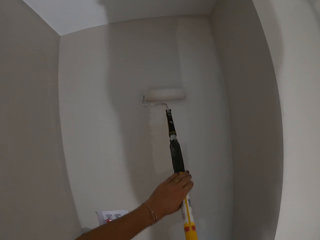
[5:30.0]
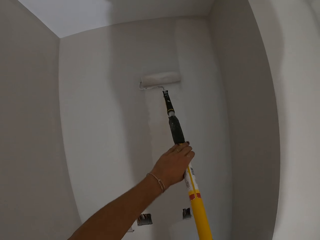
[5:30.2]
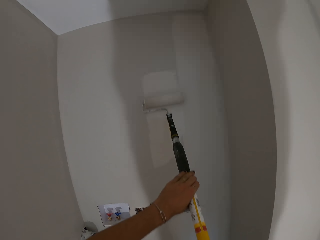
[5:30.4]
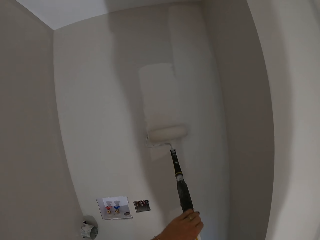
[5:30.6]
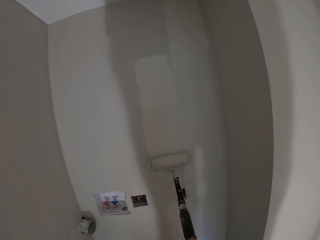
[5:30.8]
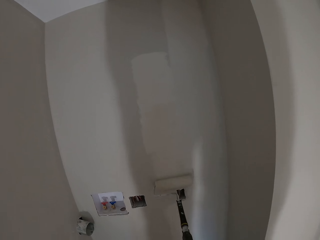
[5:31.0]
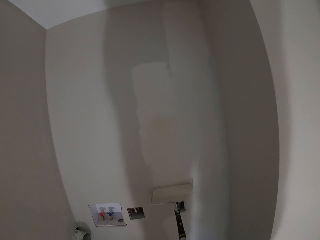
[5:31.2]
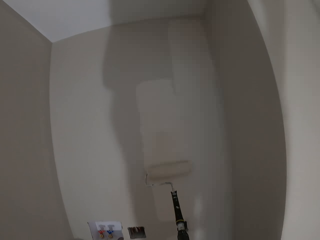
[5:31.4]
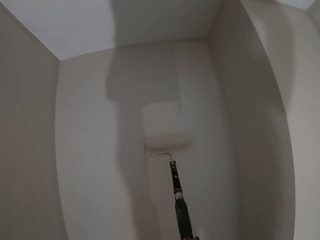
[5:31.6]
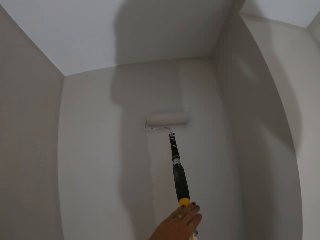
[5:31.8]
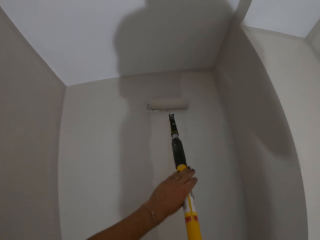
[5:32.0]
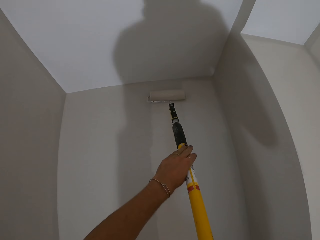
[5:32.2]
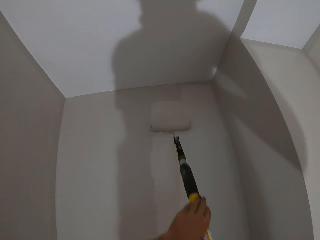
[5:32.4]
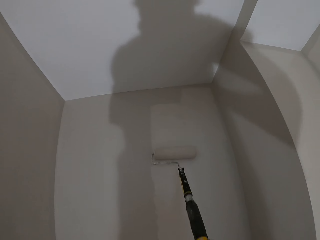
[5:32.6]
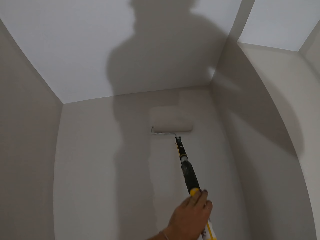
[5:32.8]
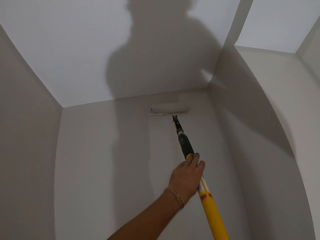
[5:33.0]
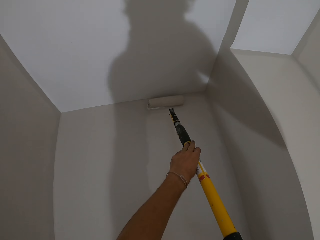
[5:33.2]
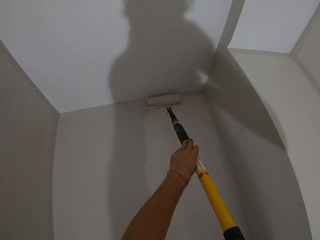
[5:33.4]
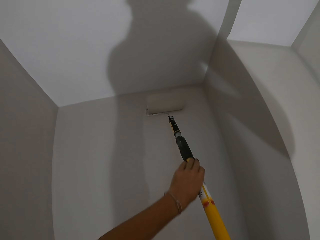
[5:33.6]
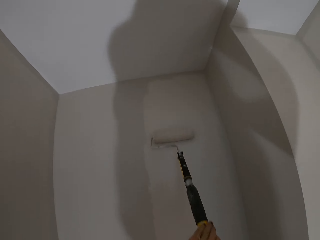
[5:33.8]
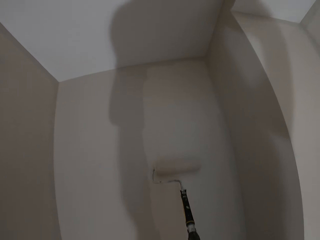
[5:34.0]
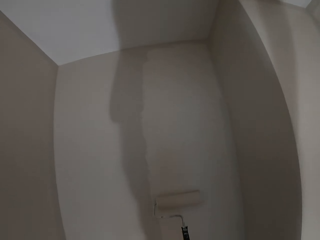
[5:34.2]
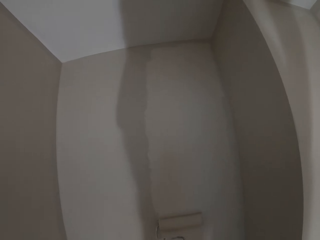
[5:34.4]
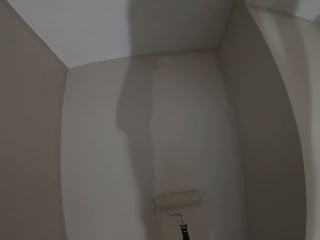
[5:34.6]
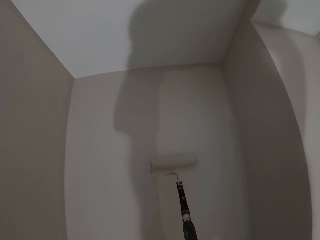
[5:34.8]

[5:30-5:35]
The camera wearer paints the wall.

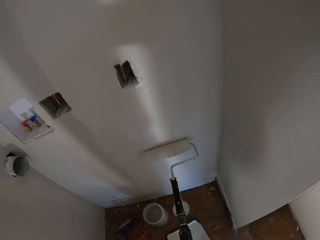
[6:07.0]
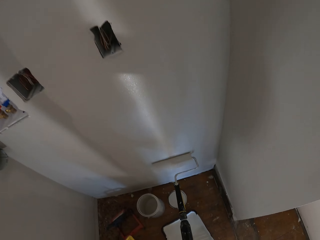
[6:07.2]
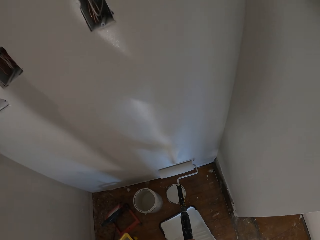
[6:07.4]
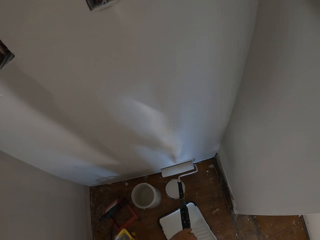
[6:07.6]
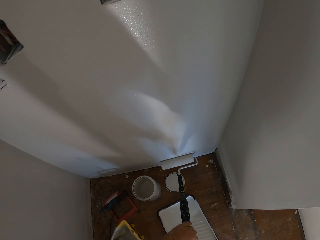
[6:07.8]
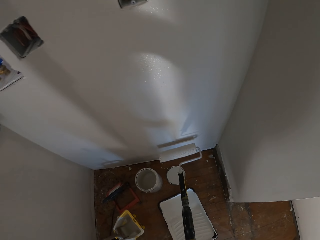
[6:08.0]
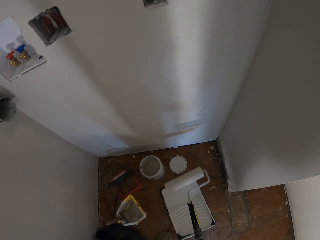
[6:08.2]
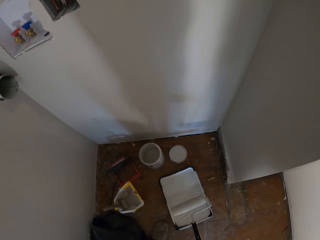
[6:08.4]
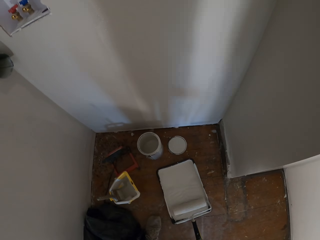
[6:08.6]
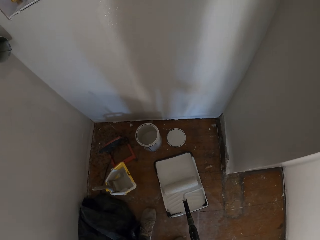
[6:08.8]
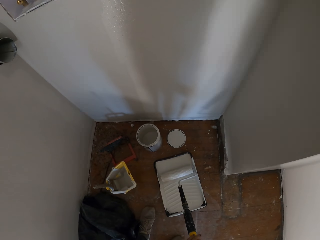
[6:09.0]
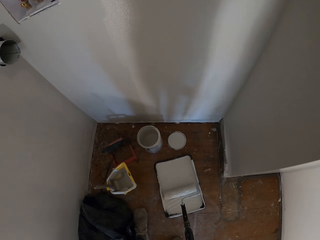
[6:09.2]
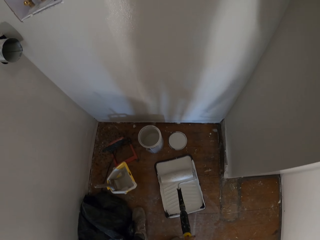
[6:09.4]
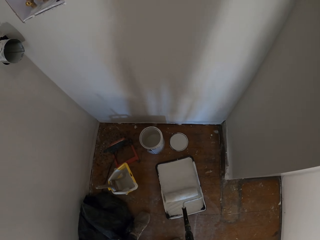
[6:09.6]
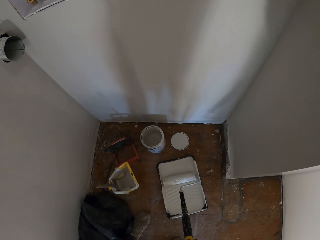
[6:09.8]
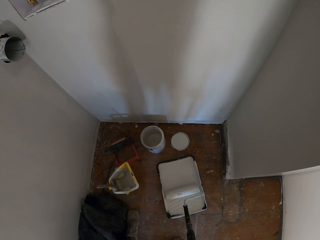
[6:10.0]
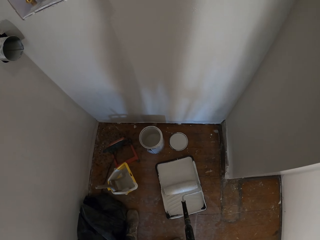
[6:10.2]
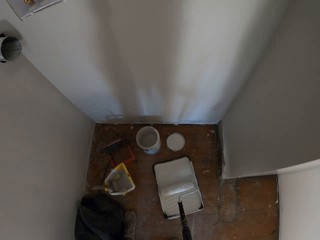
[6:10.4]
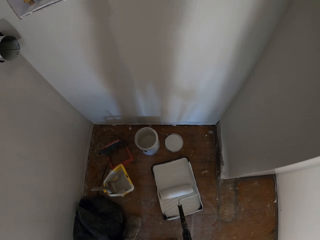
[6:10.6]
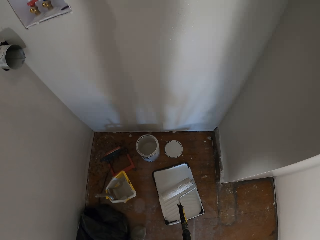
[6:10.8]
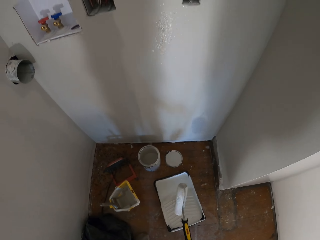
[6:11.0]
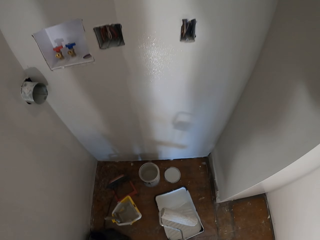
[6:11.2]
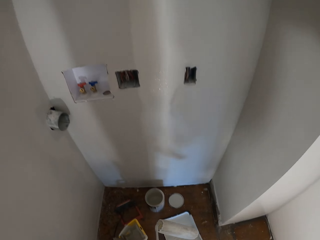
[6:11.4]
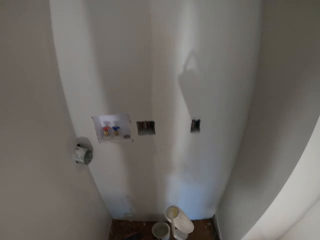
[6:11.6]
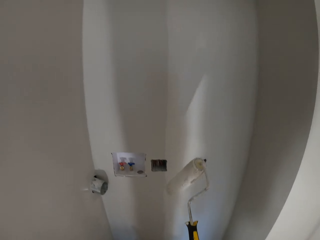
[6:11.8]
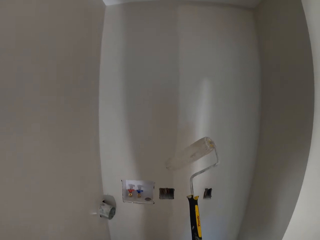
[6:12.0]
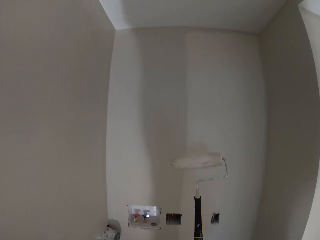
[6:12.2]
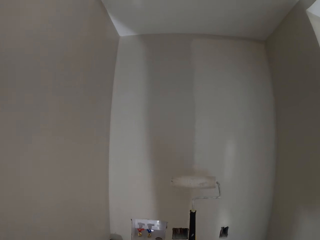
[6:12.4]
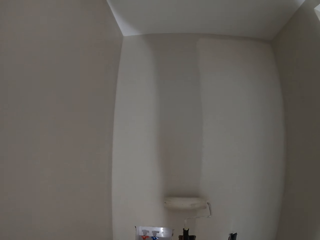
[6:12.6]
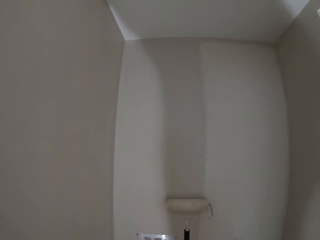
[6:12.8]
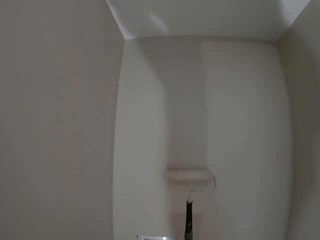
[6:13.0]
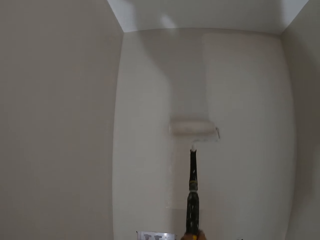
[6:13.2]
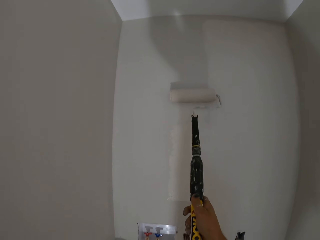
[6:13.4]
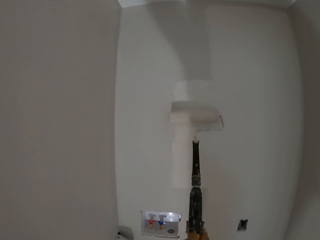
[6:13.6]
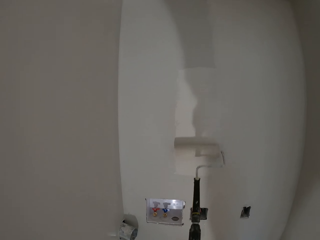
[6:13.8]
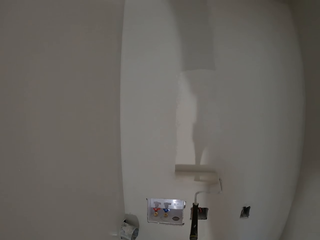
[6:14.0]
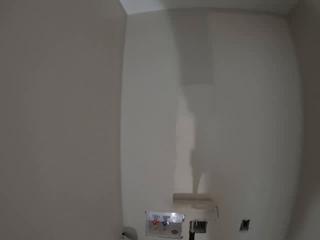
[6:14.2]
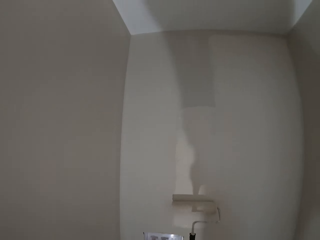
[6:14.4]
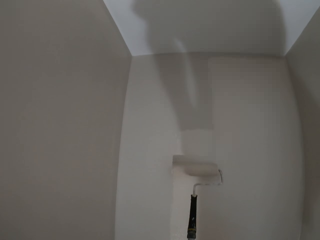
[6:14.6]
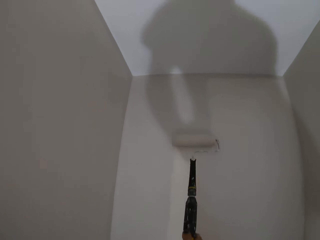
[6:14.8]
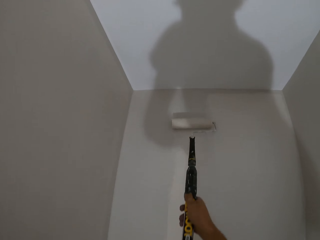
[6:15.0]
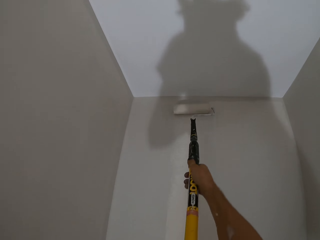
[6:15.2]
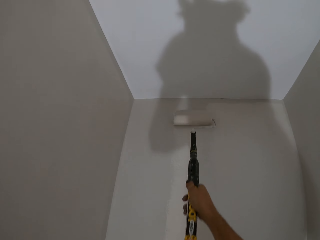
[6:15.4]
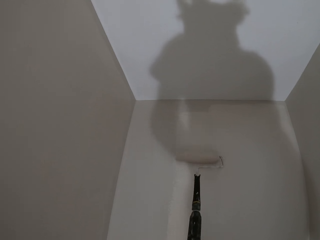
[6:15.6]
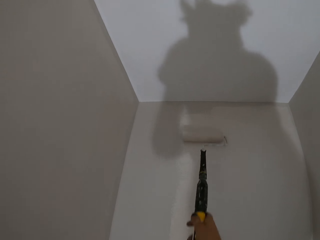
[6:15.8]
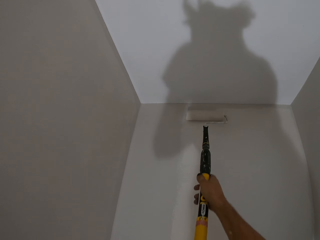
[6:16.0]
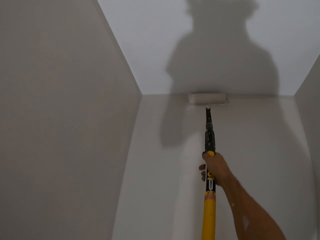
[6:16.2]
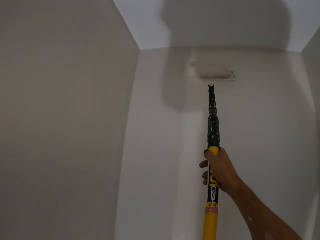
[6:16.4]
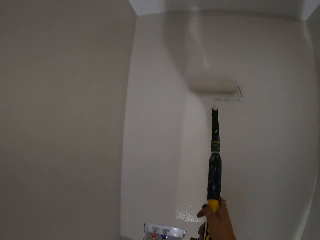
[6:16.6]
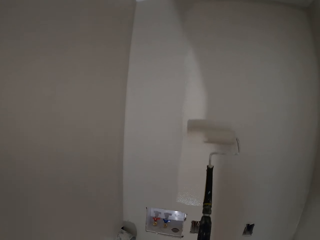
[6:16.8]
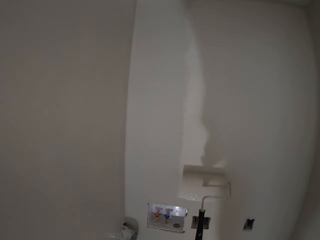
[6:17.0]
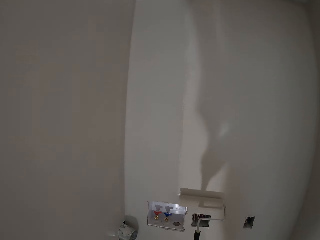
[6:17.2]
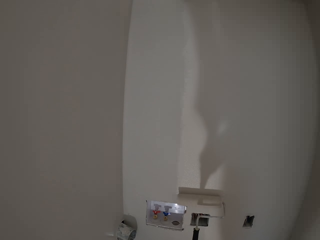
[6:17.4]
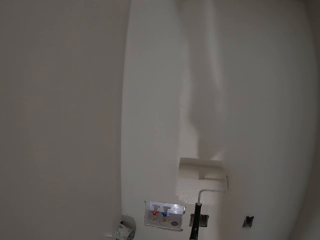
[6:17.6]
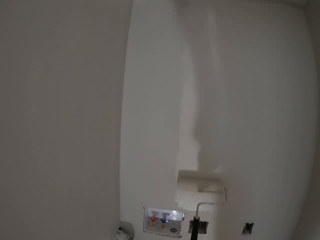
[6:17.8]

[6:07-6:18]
The camera wearer dips the roller into the paint tray. They roll the roller brush in the tray of paint. They lift up the roller brush from the tray of paint. They paint the wall with the roller.

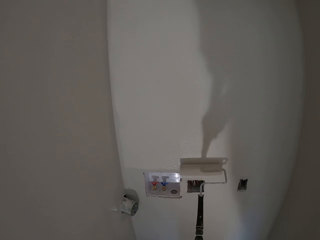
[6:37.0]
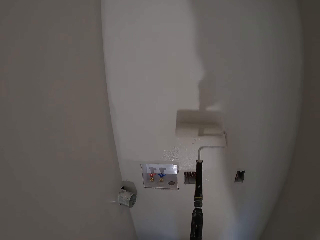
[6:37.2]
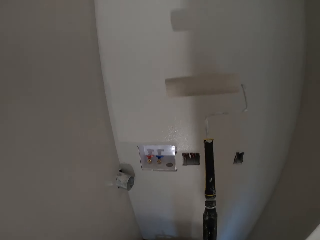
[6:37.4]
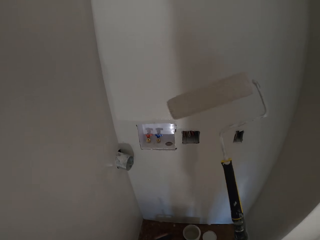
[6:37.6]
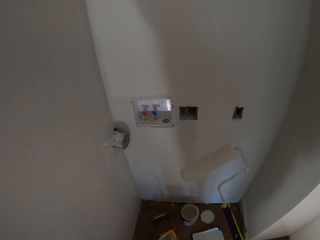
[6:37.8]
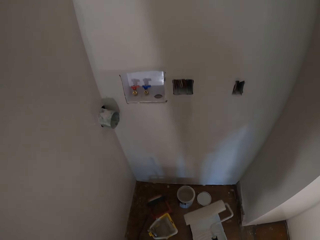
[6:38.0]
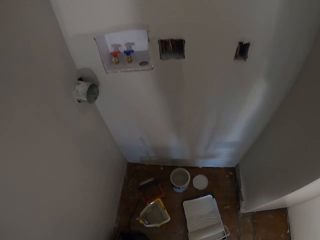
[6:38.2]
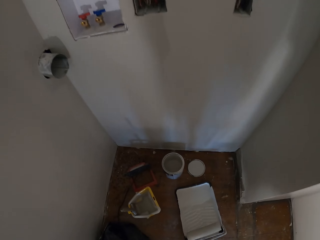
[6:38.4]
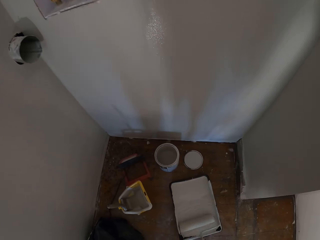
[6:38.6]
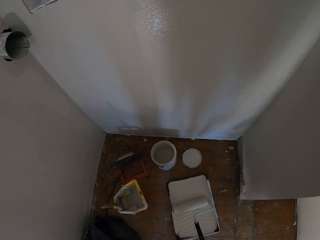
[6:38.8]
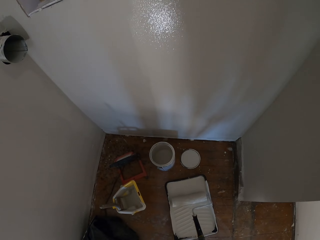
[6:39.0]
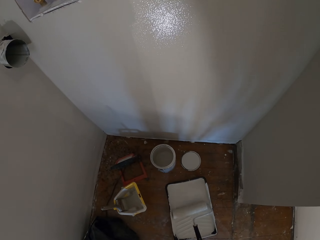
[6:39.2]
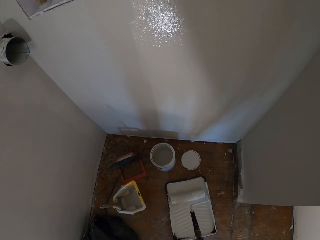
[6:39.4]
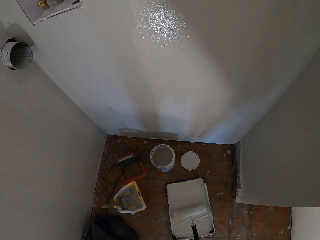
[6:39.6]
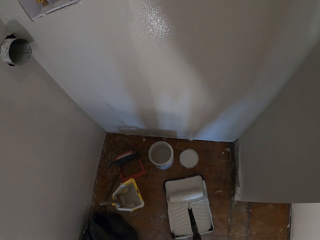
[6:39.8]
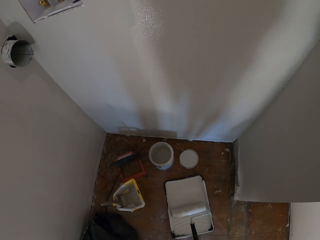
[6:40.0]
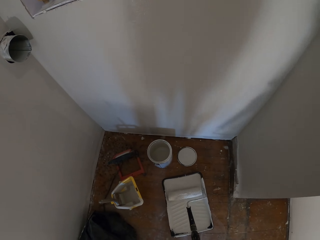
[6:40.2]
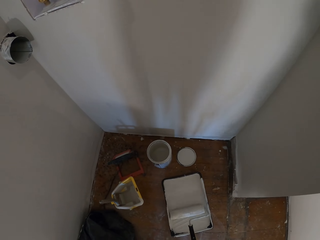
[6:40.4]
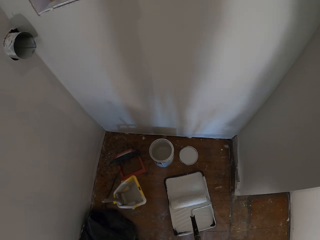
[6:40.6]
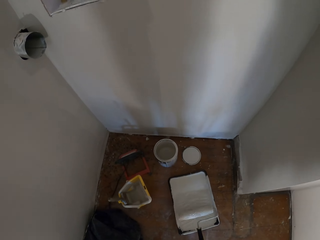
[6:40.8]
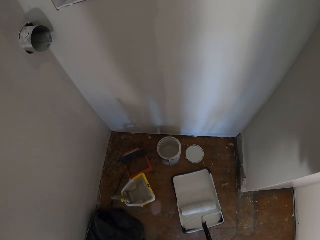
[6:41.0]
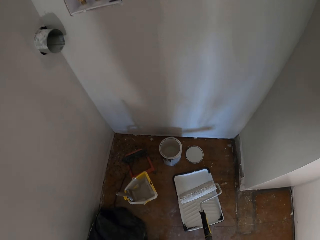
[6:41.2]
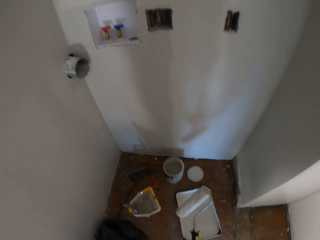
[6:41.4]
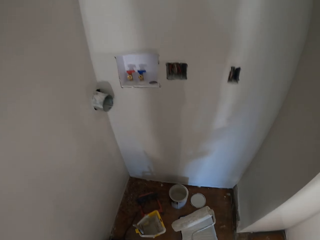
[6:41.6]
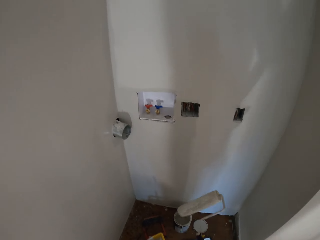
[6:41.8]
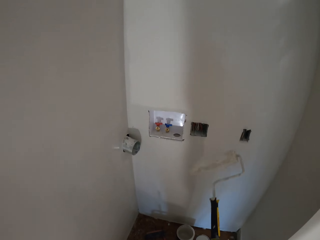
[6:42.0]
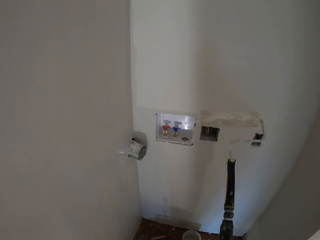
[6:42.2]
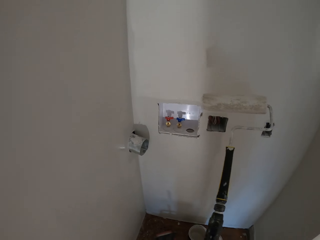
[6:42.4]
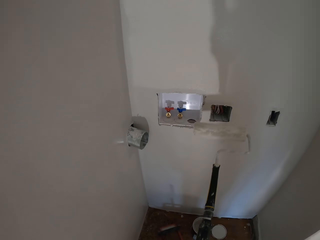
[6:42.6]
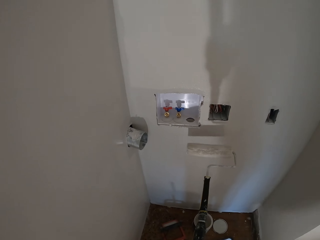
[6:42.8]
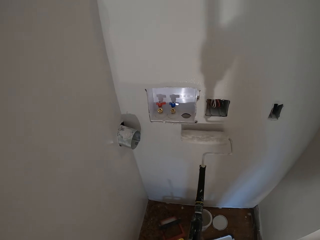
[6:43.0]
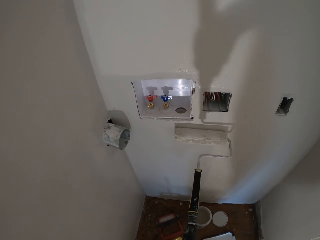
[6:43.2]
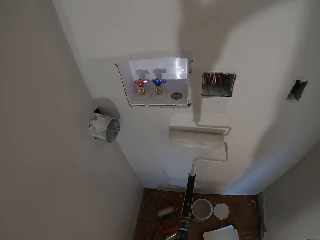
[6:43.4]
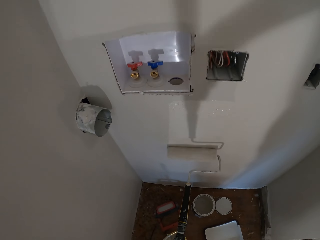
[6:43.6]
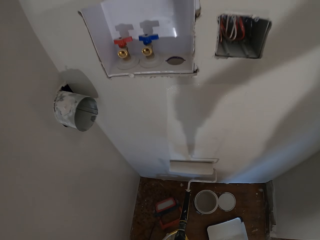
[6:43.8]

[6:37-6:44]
The camera wearer dips the roller into the paint tray. They roll the roller brush in the tray of paint, lift up the roller brush from the tray of paint, and paint the wall with the roller.
